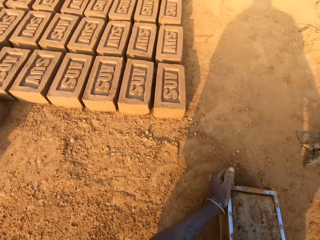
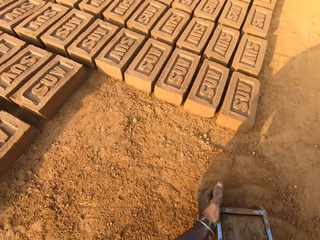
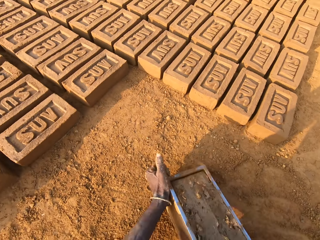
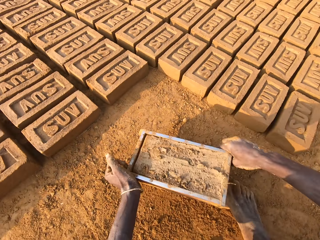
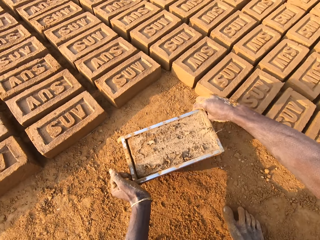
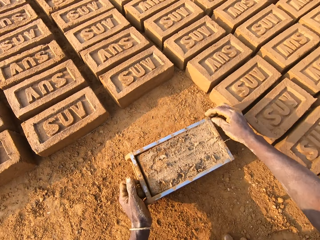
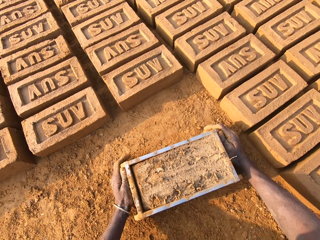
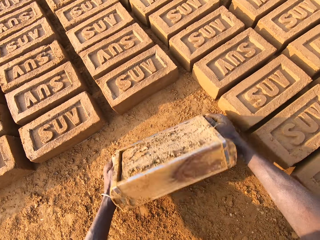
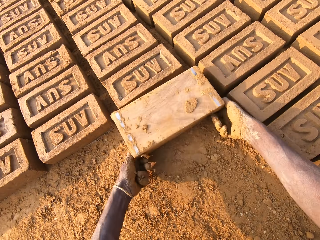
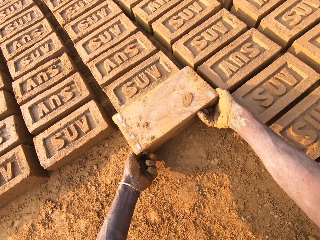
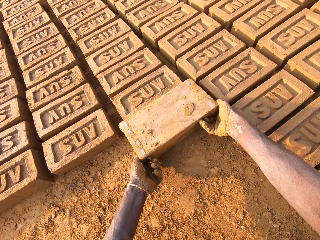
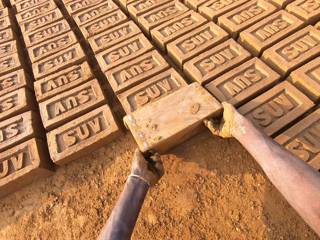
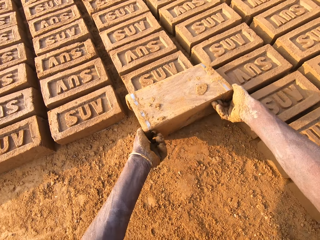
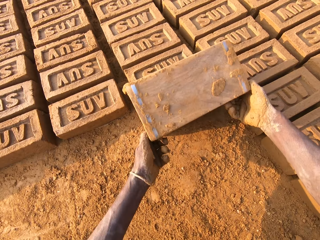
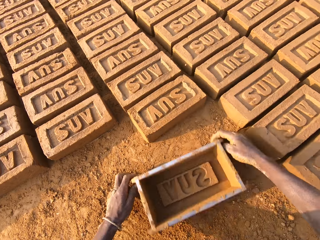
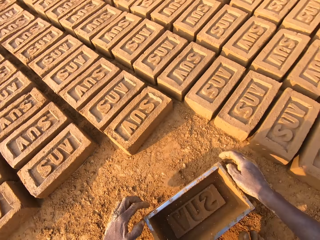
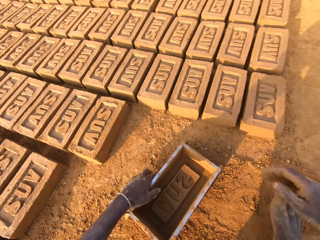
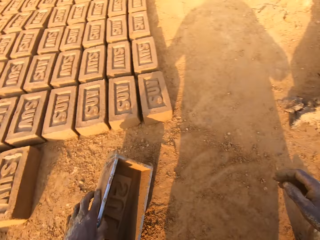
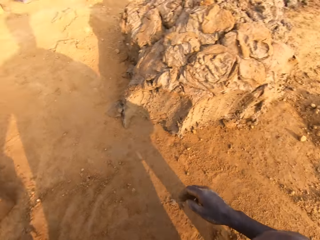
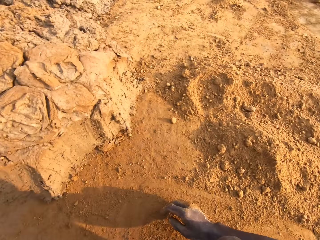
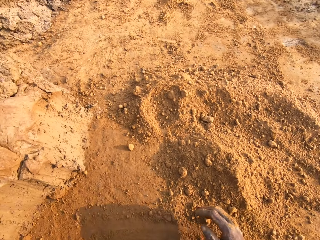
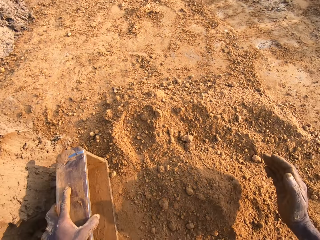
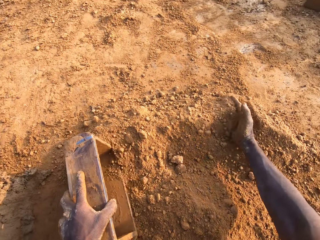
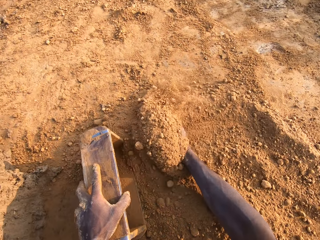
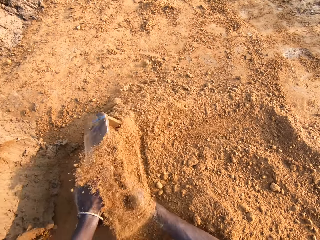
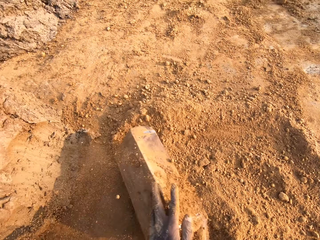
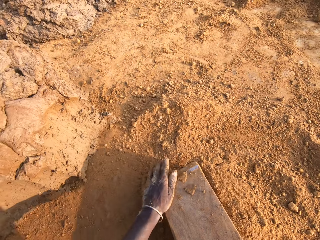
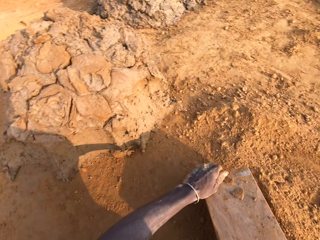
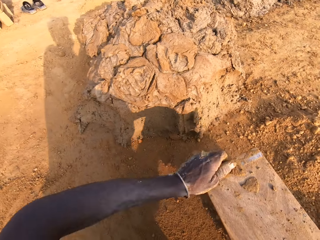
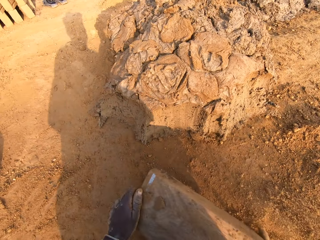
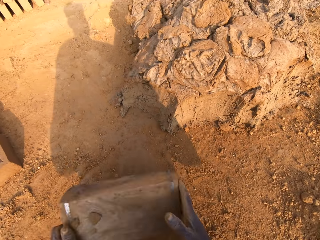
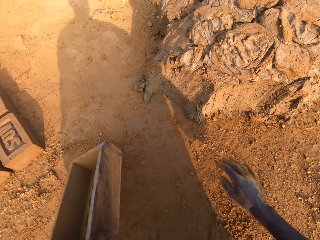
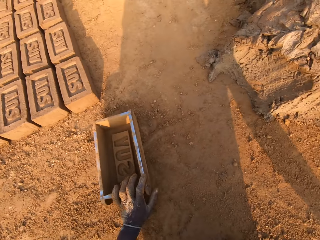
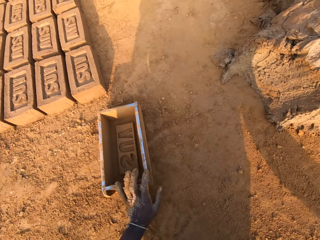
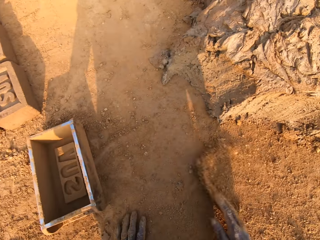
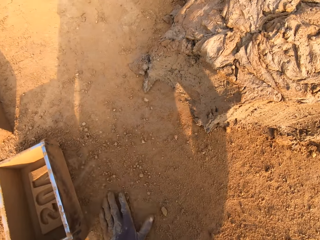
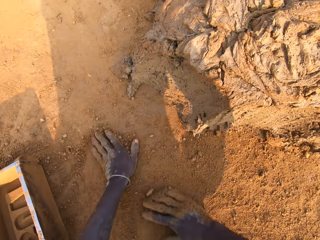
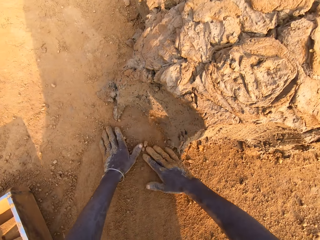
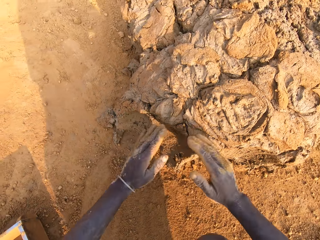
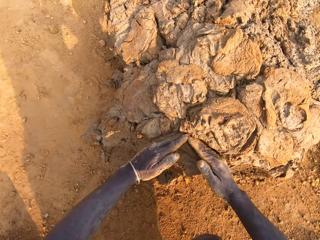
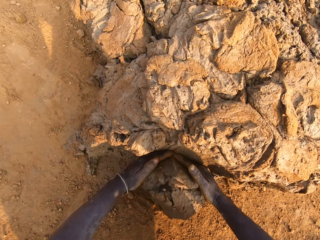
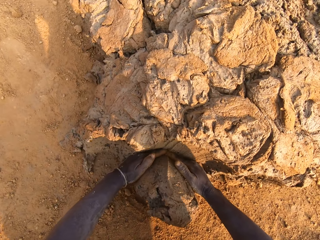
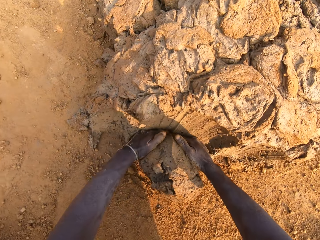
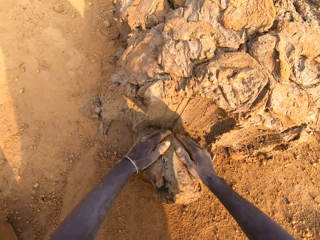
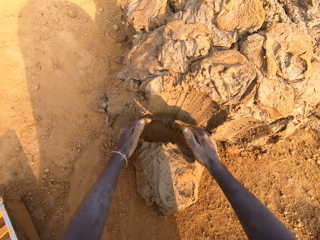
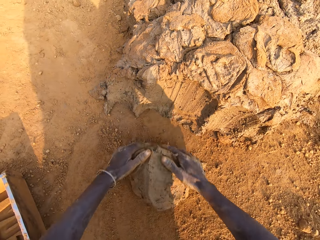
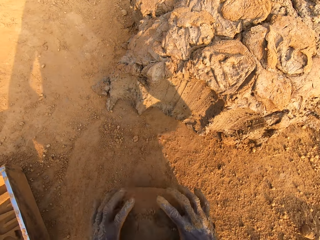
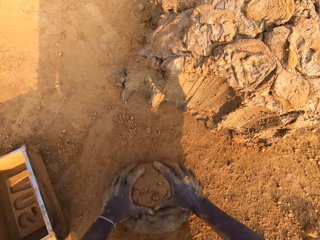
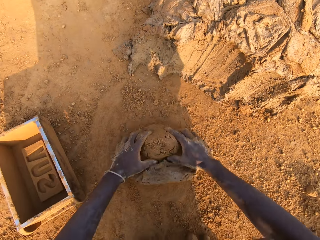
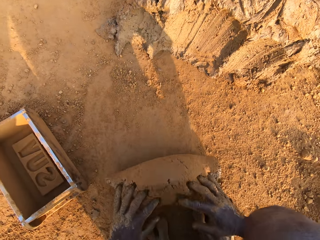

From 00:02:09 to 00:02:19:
The camera wearer moves the brick mold with his hands. He pours clay mix from the brick mold on the ground. He removes the moulded clay from the wooden brick mould. He puts sand into the brick mold with his right hand. He moves the brick mold with his hands. He rubs his hands on the ground. He cuts out a portion of clay mix with both hands. He scoops clay with his hands. He cuts out a portion of clay mix with both hands again.

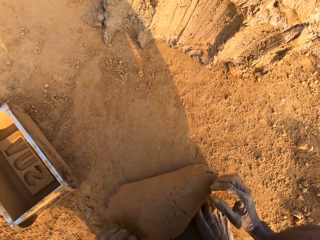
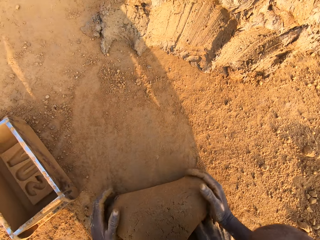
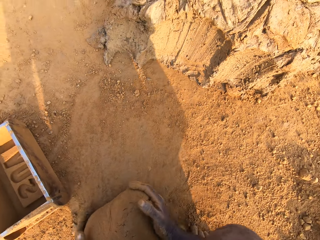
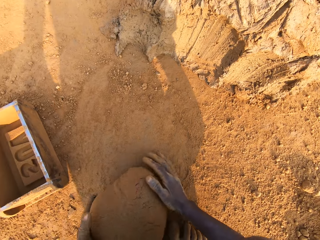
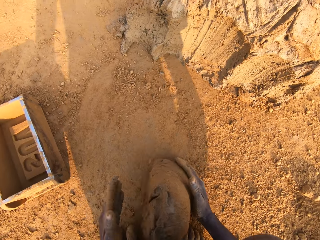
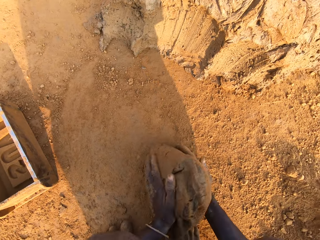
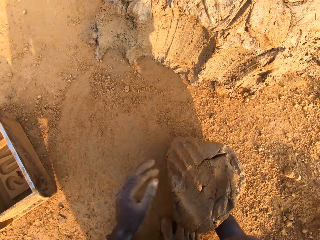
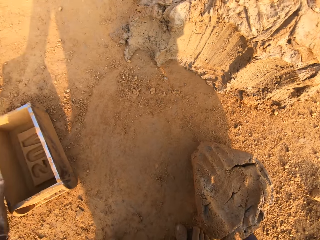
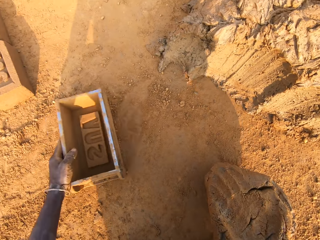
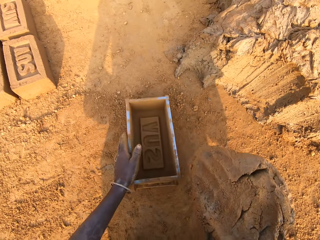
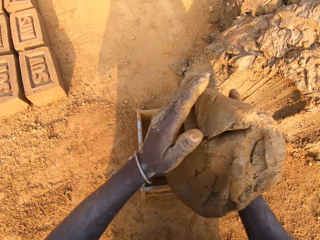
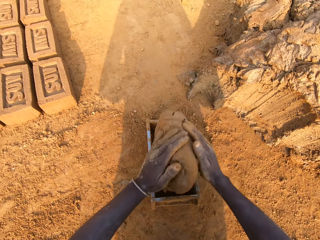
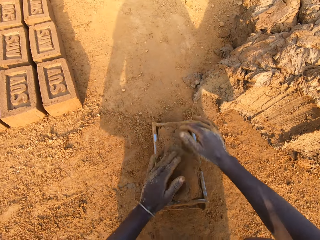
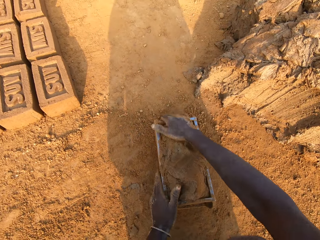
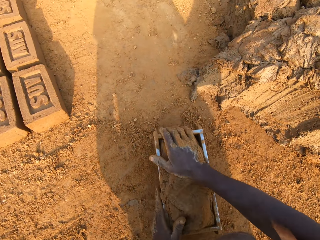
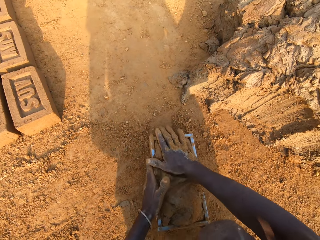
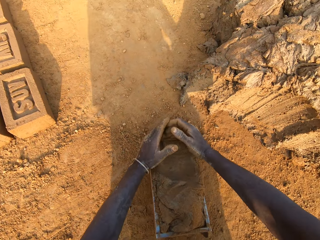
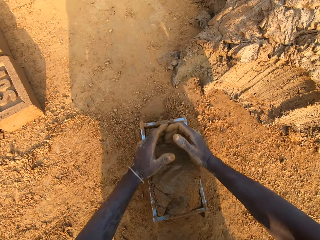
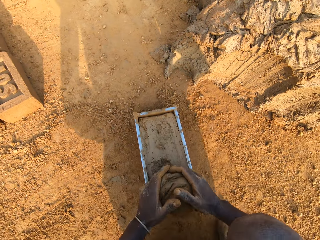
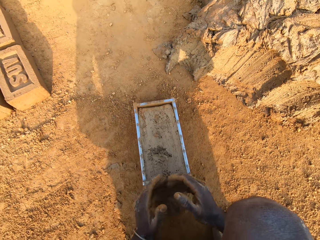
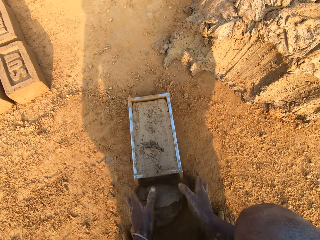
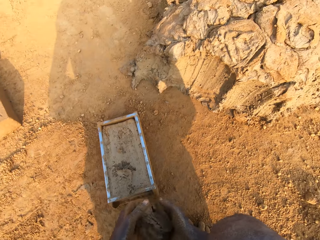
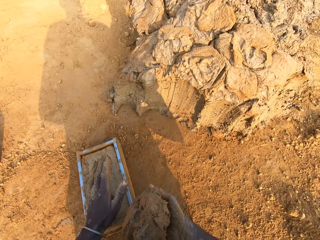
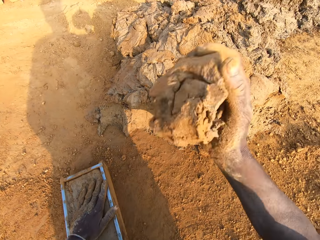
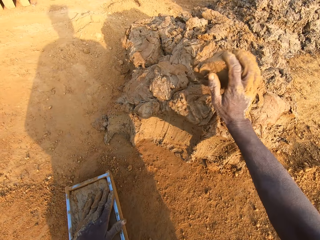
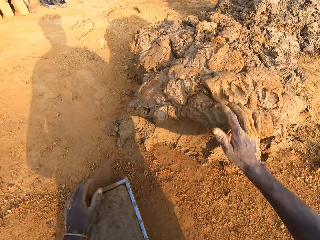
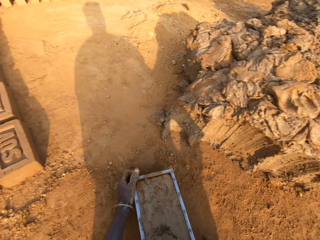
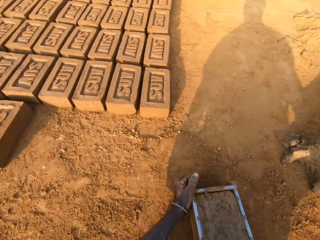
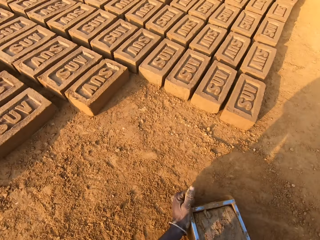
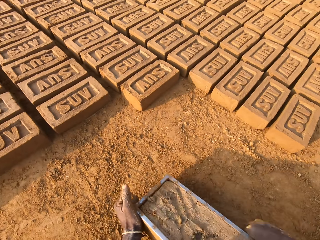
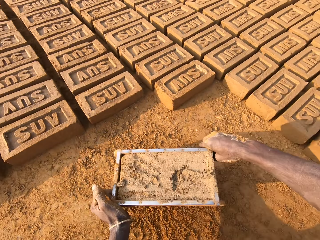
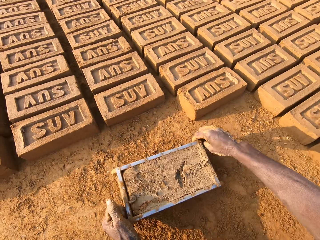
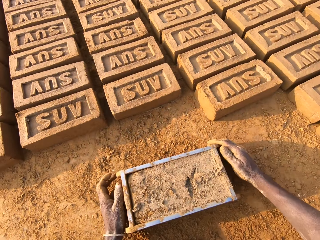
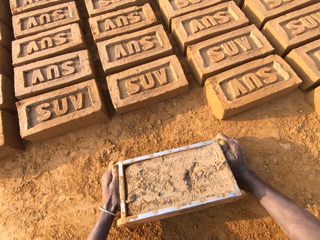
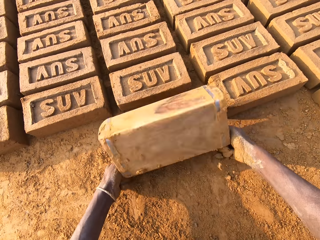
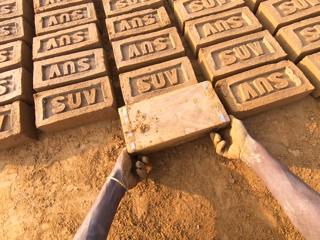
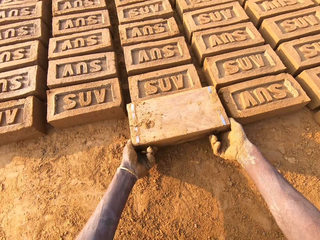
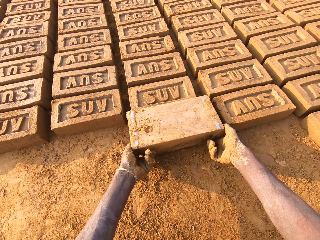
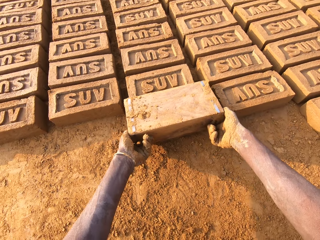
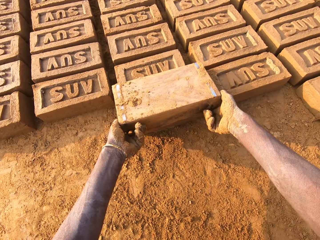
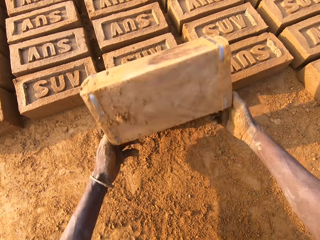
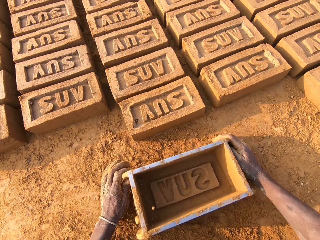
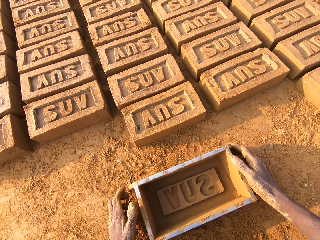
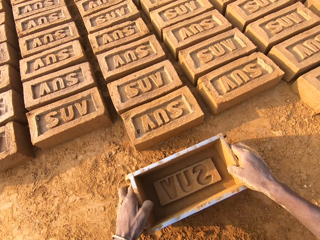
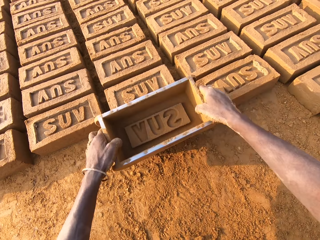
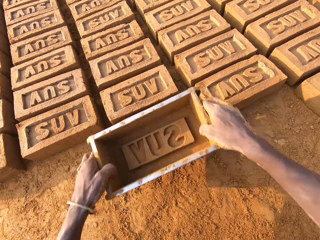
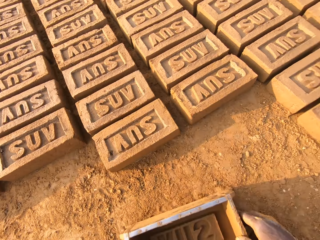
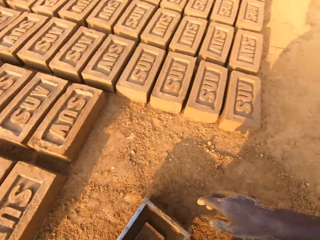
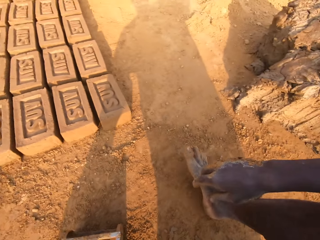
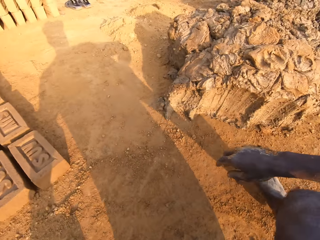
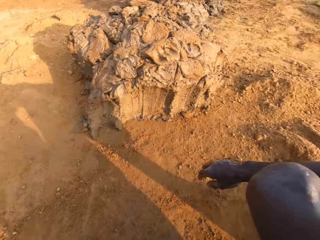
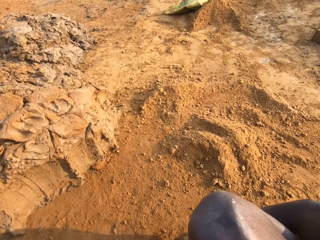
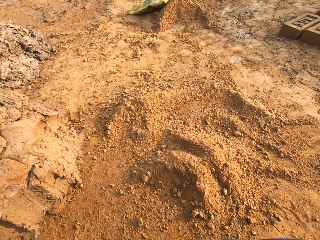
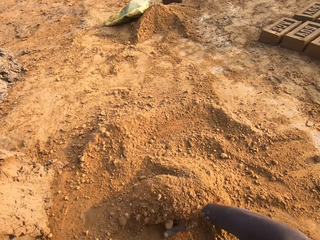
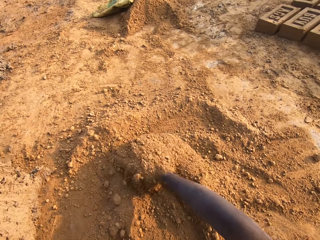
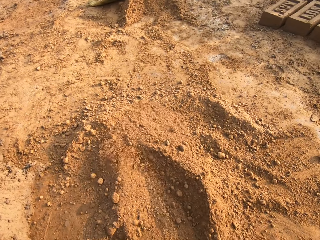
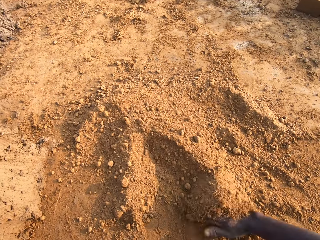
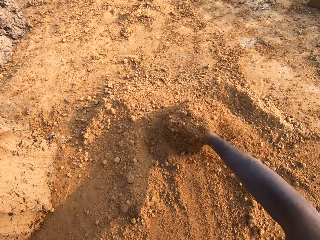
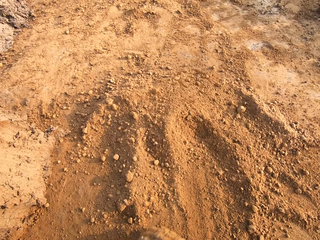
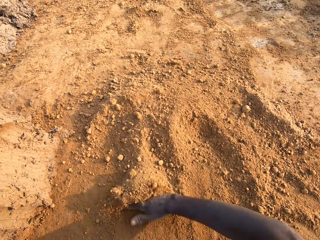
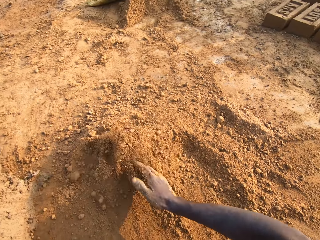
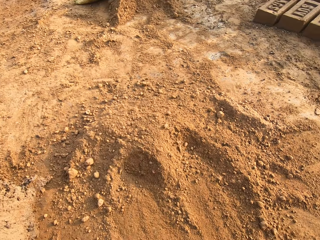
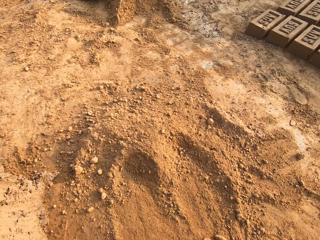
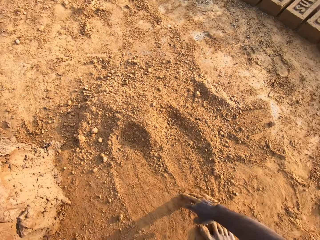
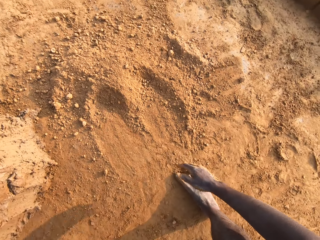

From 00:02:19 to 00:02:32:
The camera wearer kneads the clay. He molds the portion of clay mix with both hands. He adjusts the brick mold with his left hand. He puts the clay mix in the brick mold. He cuts out excess clay mix from the brick mold with both hands. He throws the portion of clay mix on the floor, on the heap of clay, with his right hand. He moves the brick mold with his hands. He pours clay mix from the brick mold on the ground. He removes the moulded clay from the wooden brick mould. He packs the sand on the ground with his right hand. He spreads soil on the ground.
